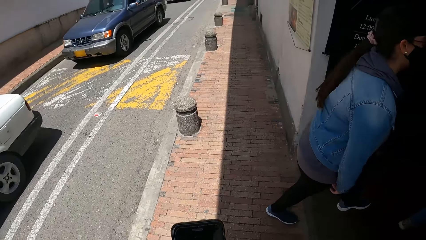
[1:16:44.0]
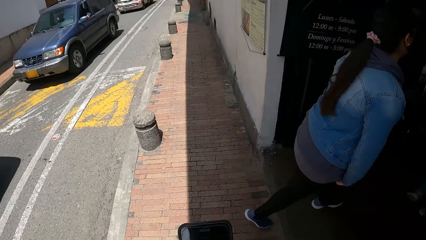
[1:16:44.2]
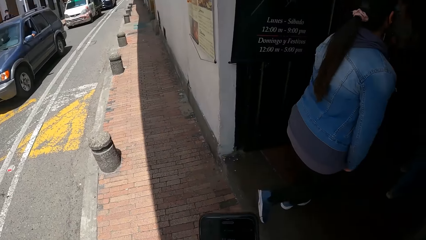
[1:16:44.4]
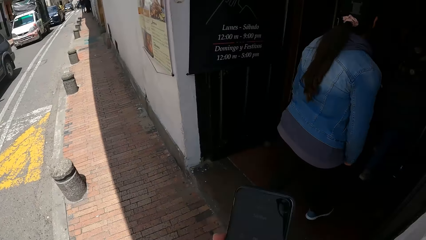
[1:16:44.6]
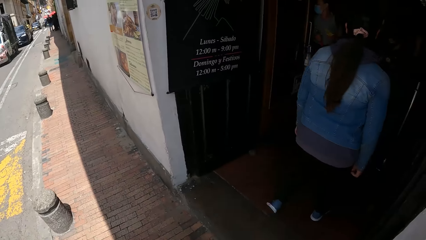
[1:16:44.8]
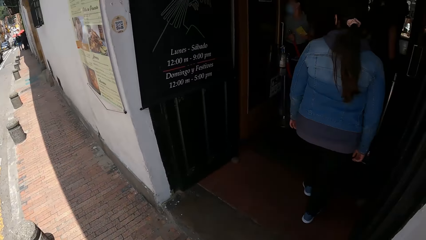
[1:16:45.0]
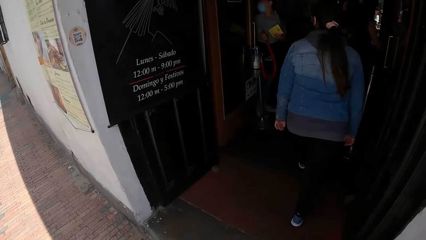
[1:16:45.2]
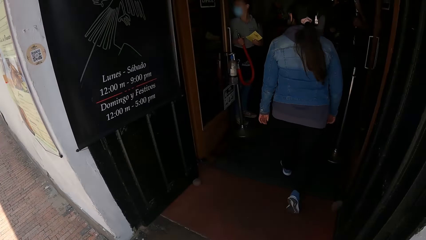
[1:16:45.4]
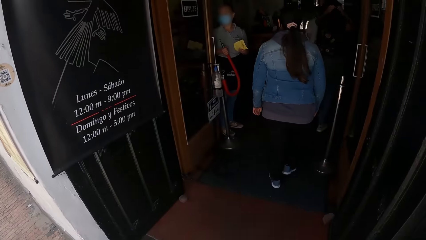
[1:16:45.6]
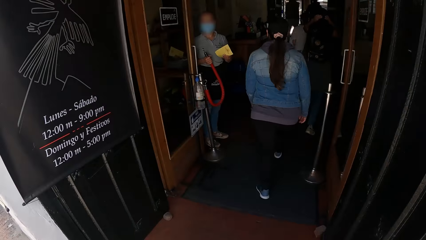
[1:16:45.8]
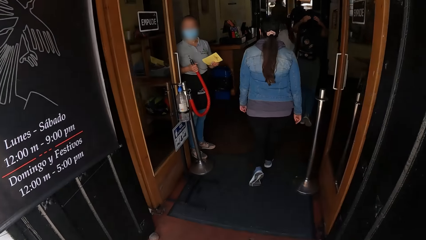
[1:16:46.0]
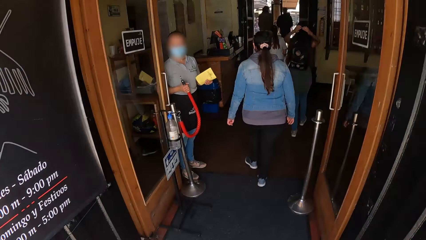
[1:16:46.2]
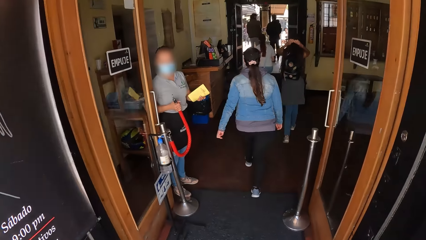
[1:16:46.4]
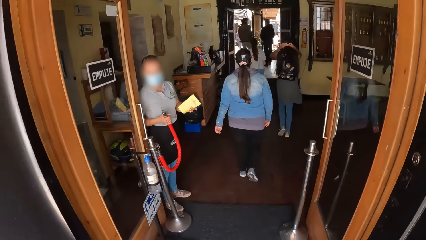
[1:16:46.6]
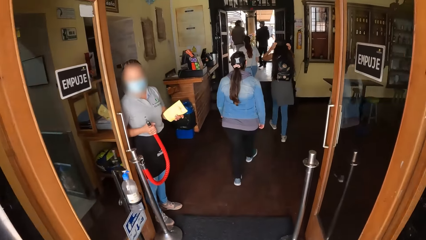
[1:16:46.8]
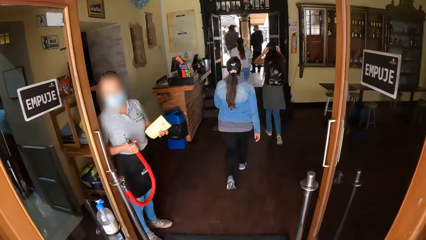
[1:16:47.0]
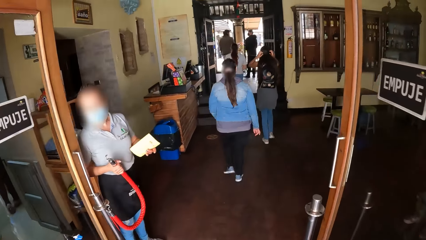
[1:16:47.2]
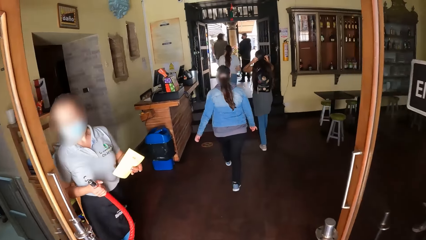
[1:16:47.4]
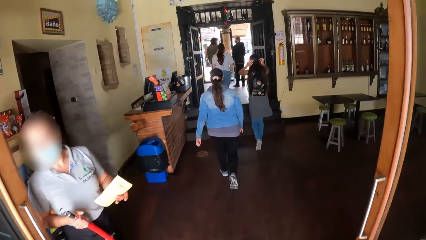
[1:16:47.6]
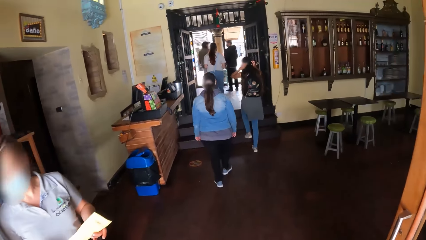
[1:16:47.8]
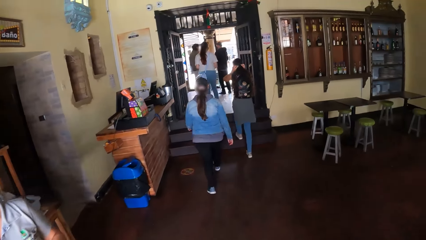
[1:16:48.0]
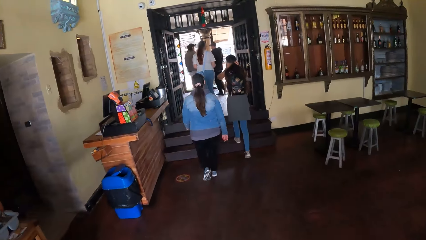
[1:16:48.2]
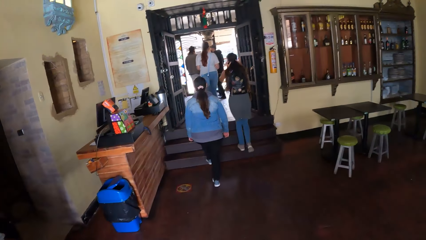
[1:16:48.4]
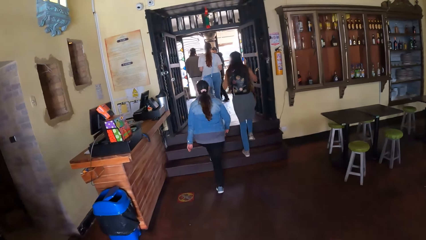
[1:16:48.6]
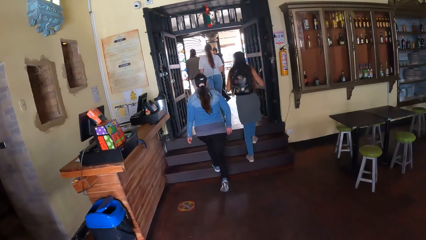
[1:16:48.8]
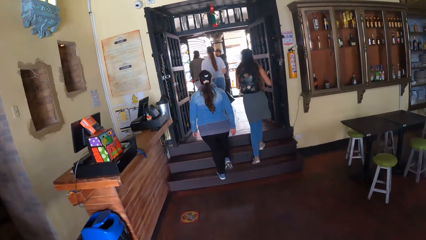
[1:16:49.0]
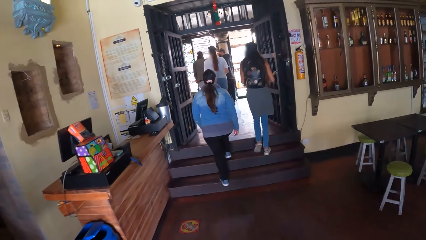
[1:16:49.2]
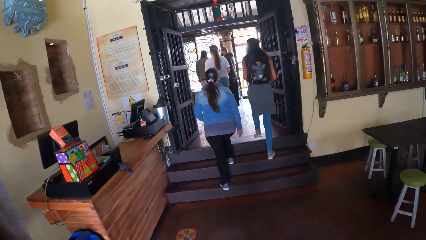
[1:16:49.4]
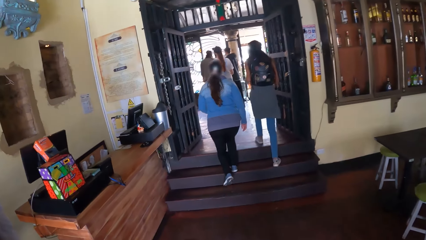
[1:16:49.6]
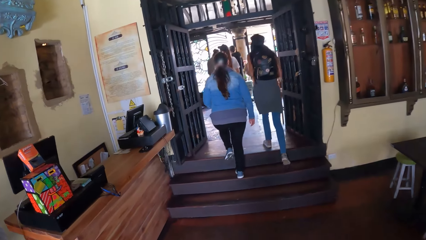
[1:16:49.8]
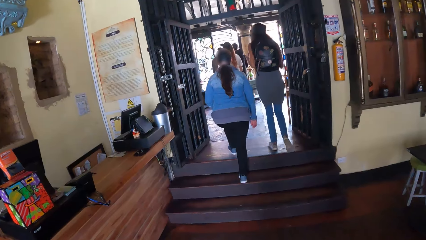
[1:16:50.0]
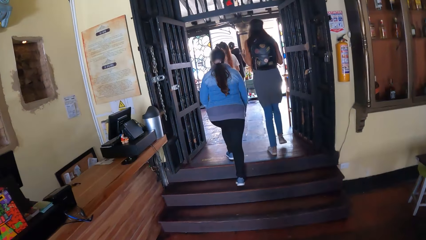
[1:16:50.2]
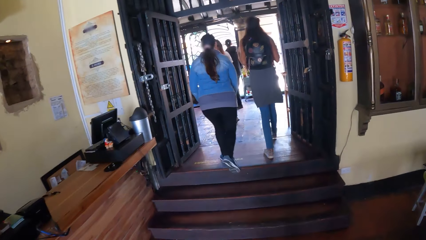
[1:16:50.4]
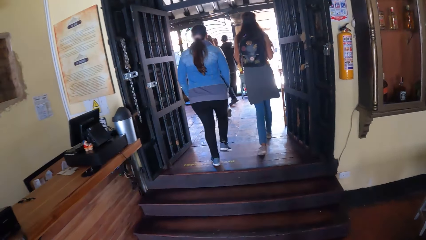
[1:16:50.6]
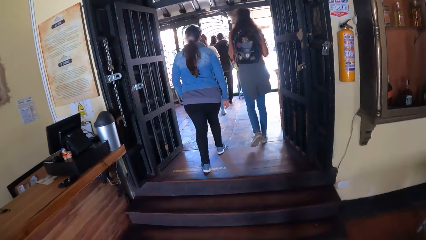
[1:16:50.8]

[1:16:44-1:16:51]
The camera wearer holds a mobile phone in his right hand. He scrolls the phone. He walks into a restaurant with a group of people.

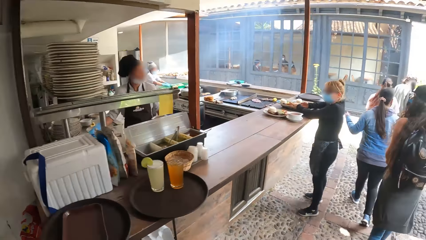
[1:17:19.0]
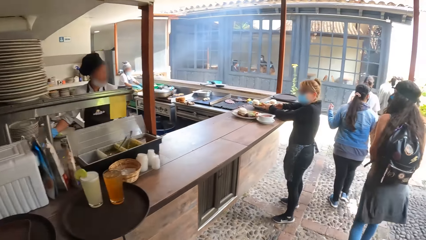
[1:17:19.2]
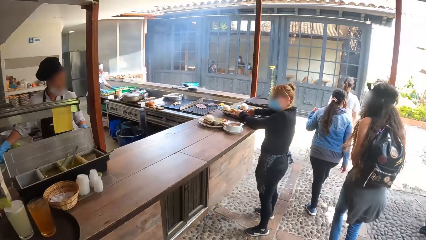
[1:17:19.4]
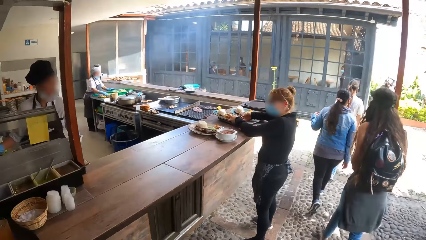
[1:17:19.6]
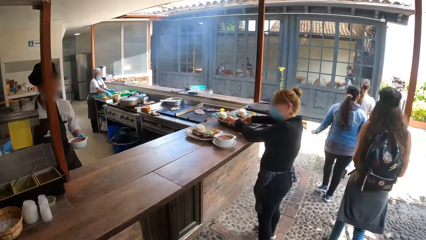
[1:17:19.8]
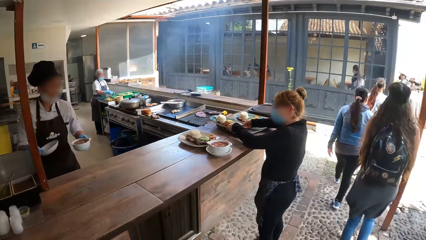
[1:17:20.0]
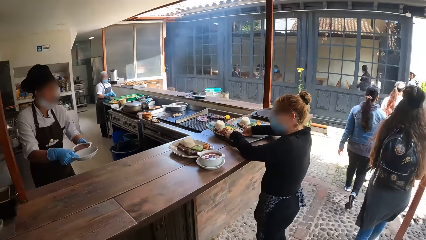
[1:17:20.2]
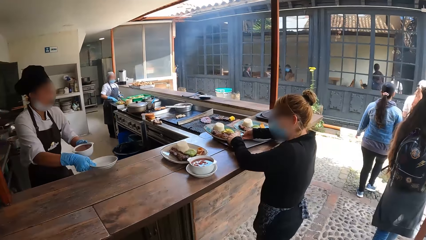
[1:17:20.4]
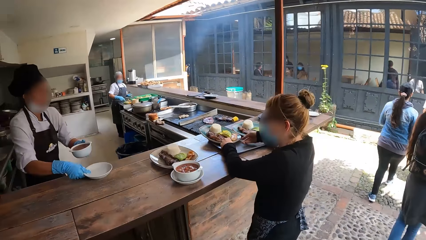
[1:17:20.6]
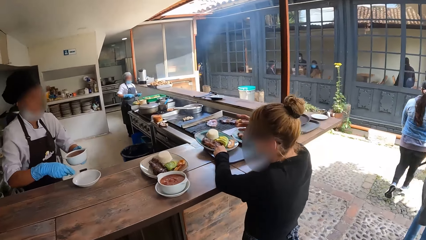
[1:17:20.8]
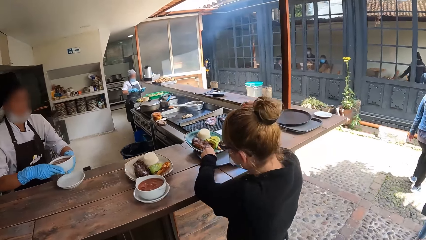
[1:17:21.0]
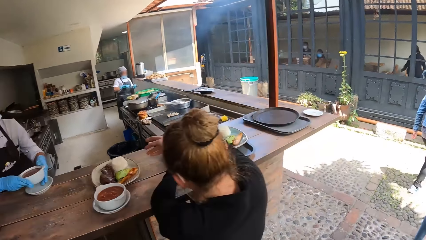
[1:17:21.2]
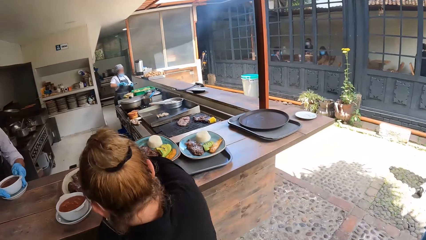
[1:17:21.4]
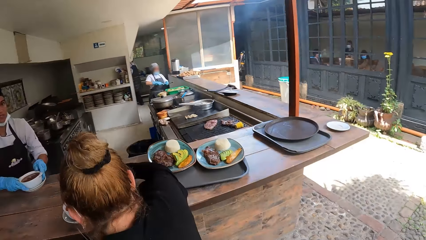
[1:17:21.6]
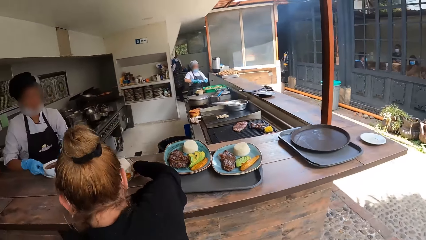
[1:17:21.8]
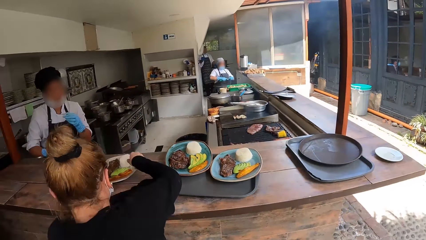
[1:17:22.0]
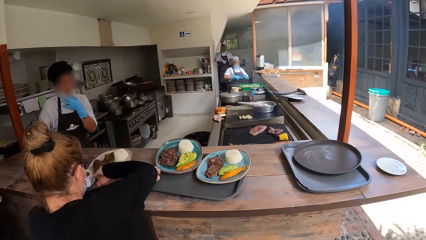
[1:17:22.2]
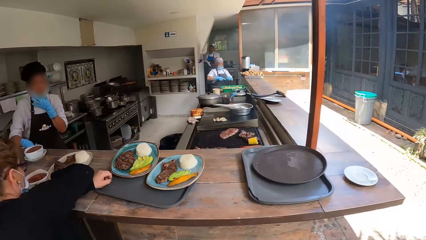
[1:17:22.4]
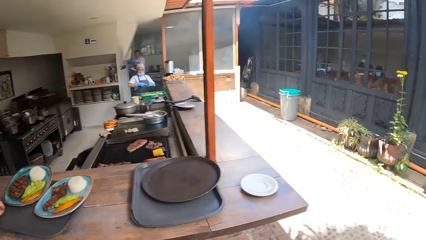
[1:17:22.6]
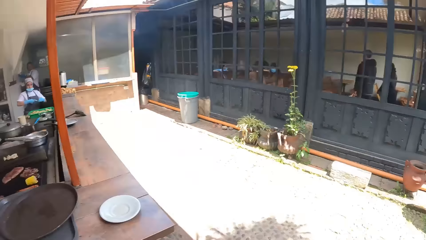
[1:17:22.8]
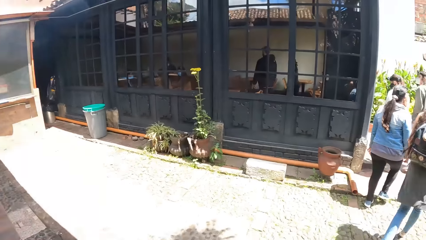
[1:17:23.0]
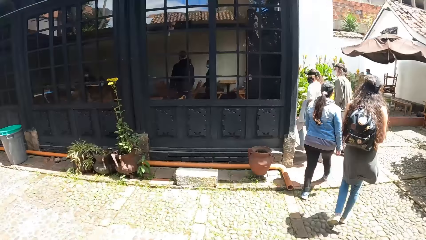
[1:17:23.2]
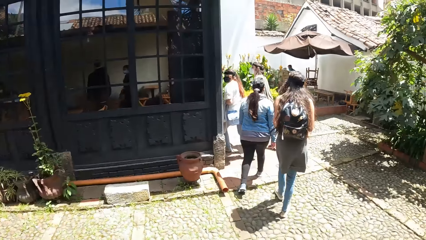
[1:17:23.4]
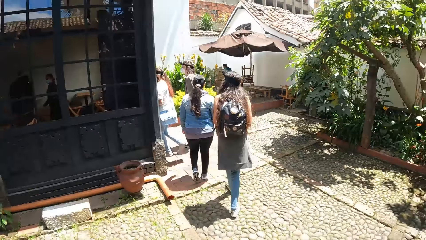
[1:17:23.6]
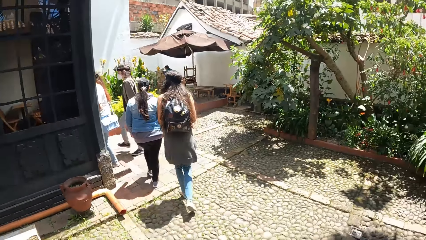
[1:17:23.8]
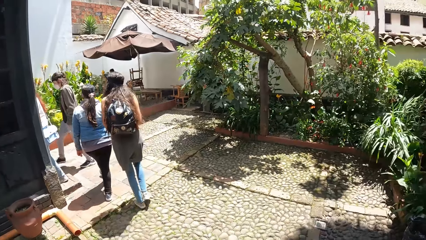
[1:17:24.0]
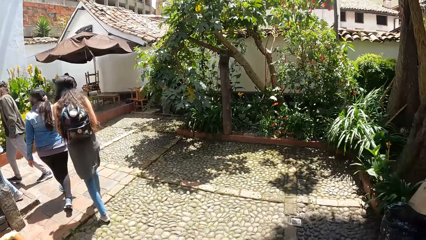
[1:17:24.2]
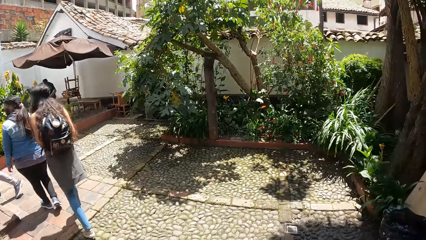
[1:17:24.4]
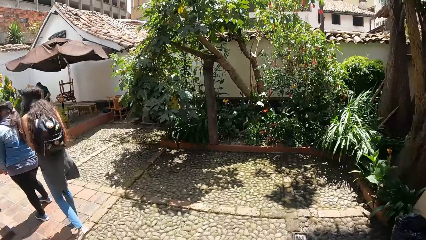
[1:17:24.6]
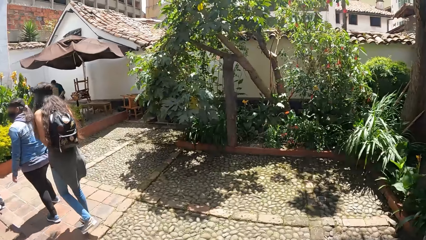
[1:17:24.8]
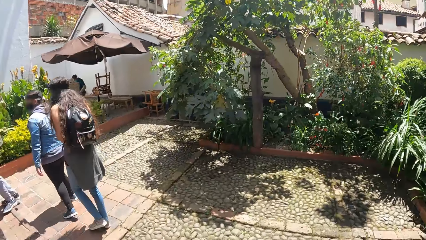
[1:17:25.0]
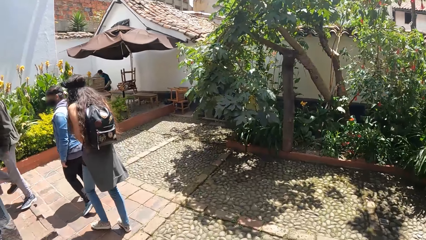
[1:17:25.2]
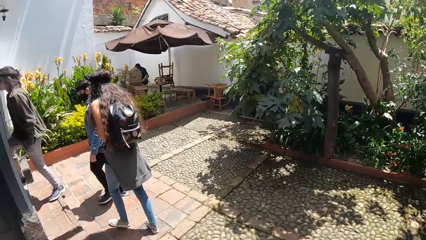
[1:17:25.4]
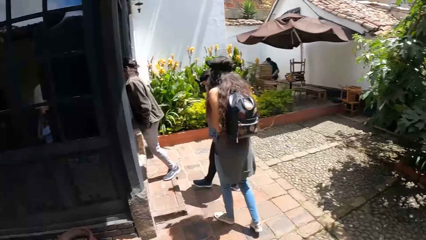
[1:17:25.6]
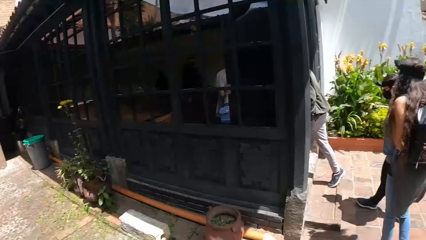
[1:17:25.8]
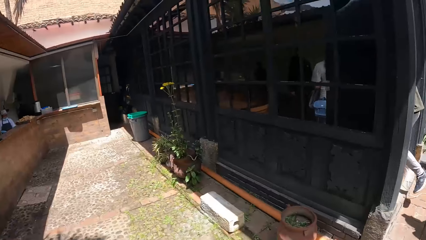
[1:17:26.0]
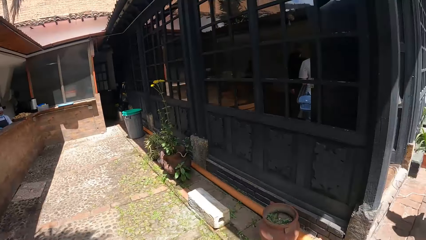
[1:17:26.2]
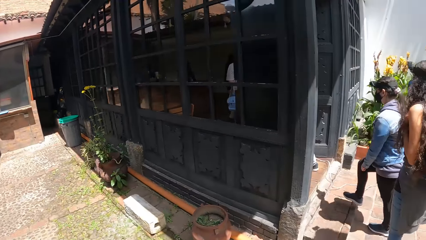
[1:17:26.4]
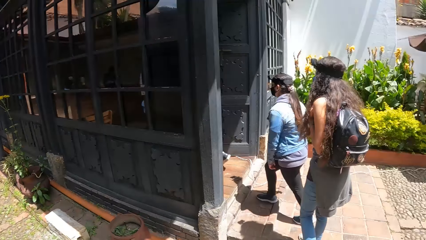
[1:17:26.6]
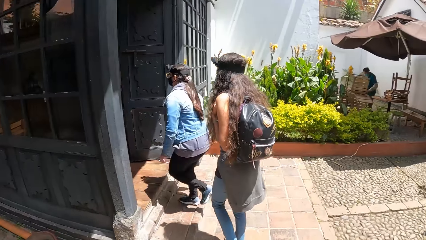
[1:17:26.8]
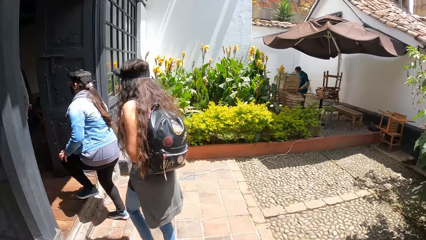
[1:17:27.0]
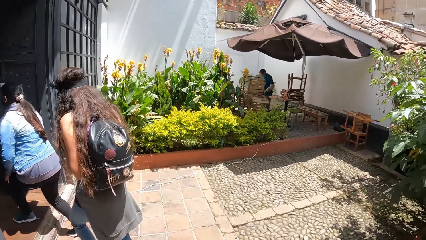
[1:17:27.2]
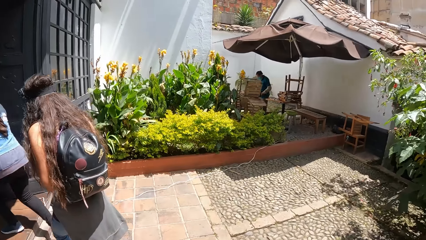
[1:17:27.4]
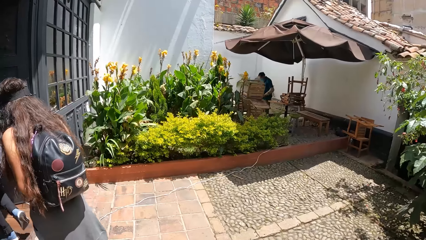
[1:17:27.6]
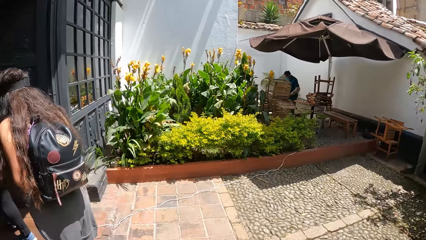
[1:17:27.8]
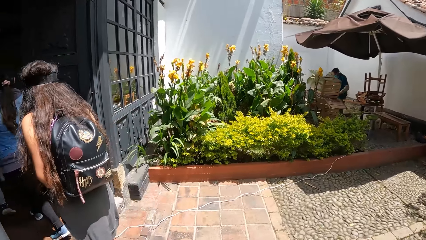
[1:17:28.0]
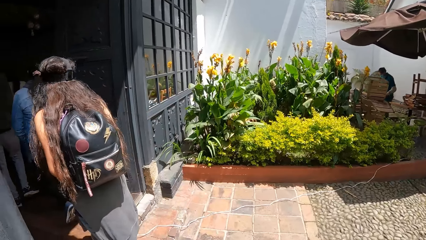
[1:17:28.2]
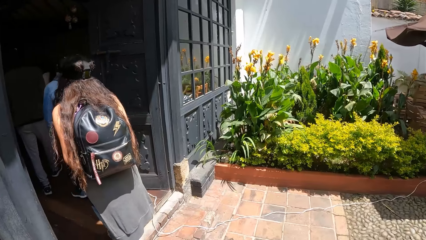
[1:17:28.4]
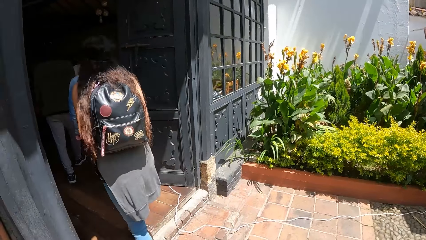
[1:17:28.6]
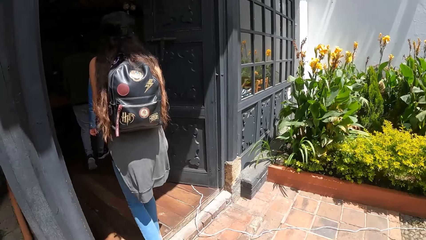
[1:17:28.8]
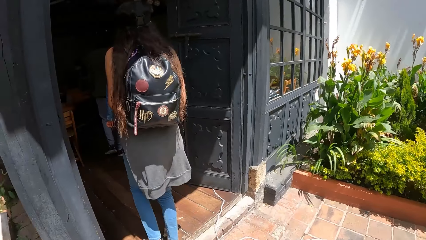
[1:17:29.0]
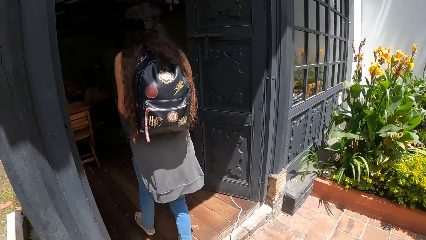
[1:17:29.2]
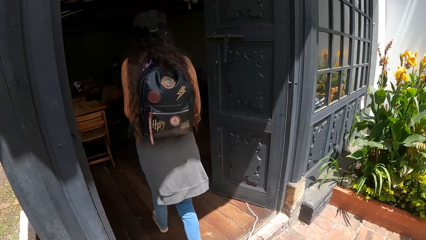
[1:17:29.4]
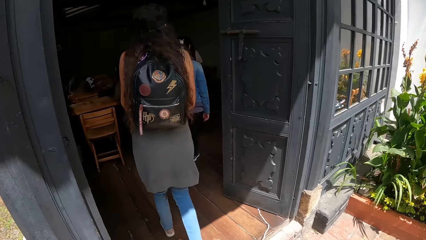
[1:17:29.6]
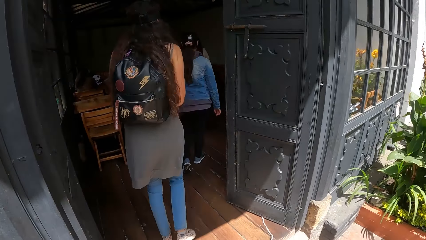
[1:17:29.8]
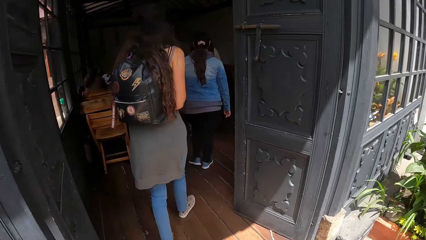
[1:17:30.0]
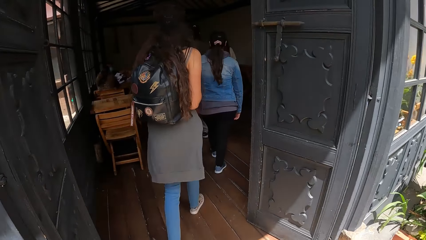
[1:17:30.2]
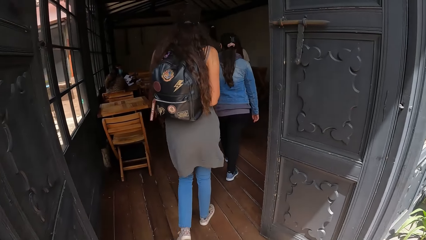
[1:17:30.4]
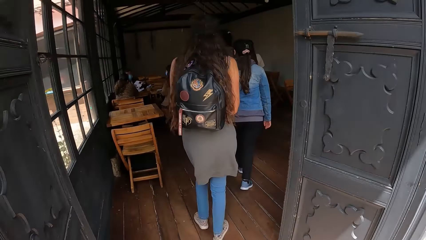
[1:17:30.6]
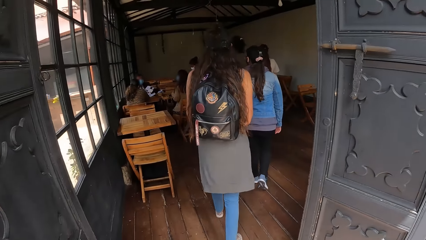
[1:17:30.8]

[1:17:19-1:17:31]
A woman drops a plate in her right hand on a countertop. The woman places a bowl on the plate on the countertop with her hands.
